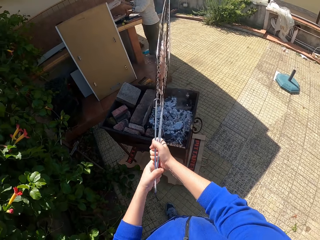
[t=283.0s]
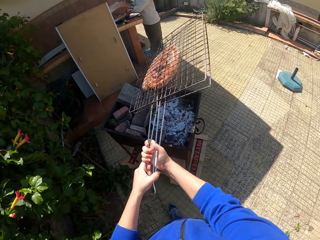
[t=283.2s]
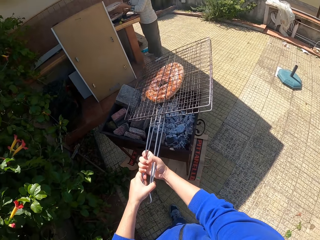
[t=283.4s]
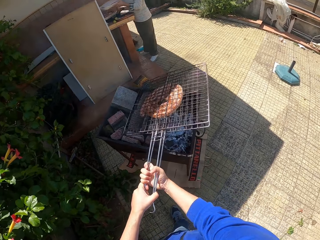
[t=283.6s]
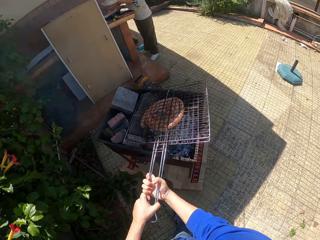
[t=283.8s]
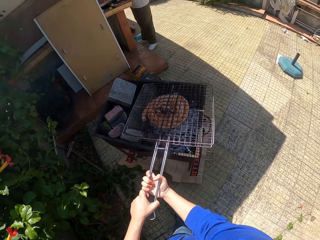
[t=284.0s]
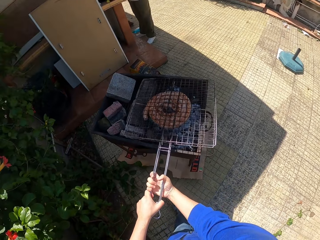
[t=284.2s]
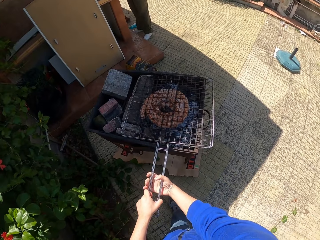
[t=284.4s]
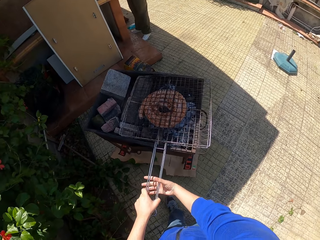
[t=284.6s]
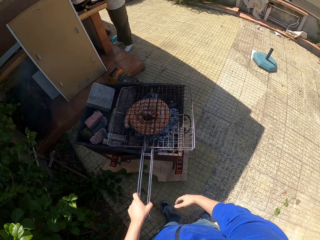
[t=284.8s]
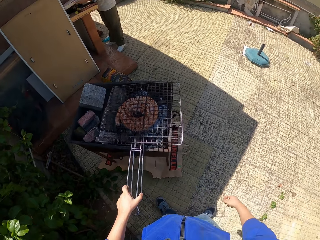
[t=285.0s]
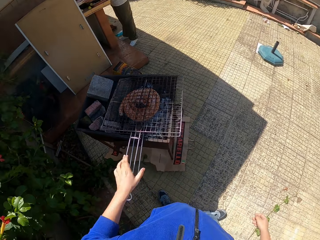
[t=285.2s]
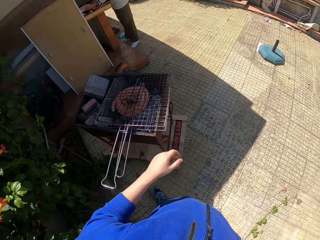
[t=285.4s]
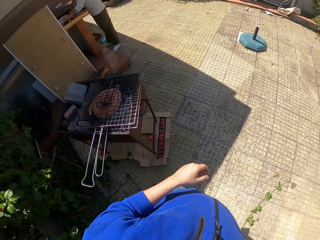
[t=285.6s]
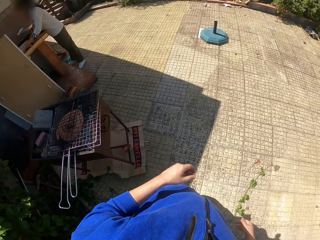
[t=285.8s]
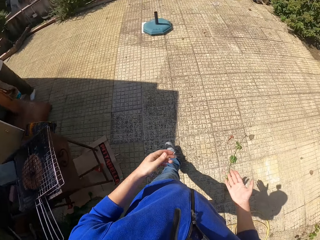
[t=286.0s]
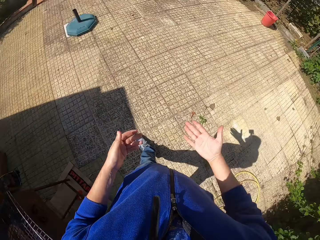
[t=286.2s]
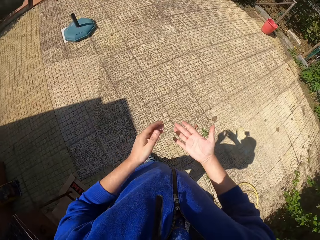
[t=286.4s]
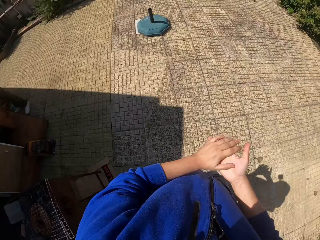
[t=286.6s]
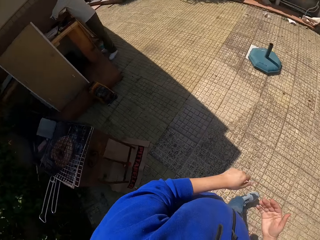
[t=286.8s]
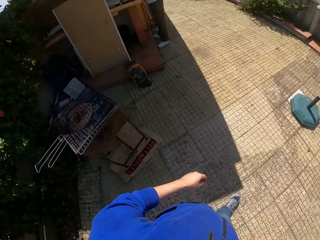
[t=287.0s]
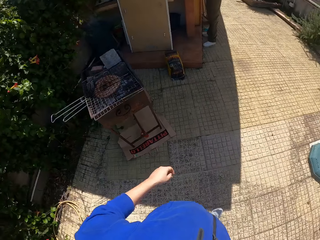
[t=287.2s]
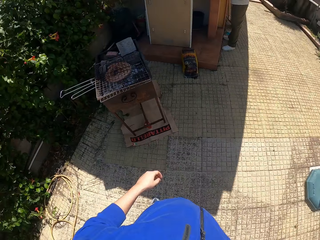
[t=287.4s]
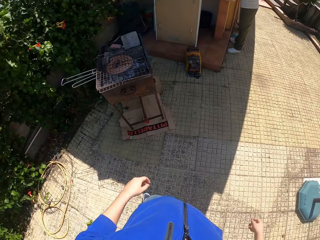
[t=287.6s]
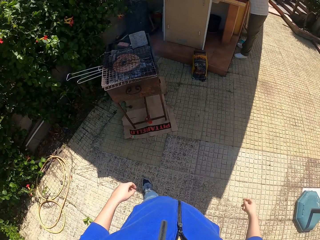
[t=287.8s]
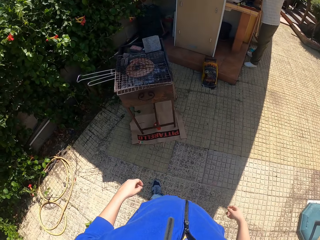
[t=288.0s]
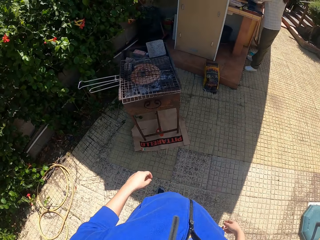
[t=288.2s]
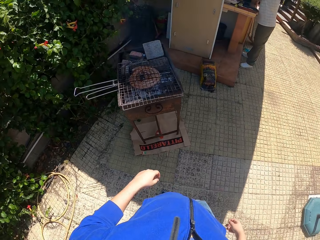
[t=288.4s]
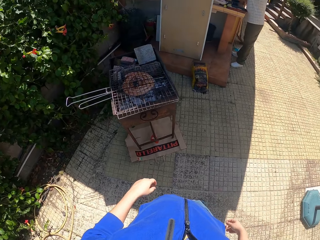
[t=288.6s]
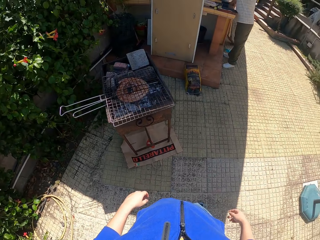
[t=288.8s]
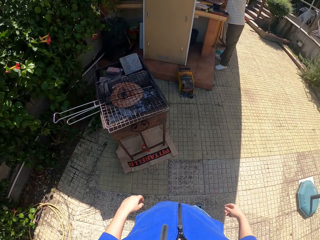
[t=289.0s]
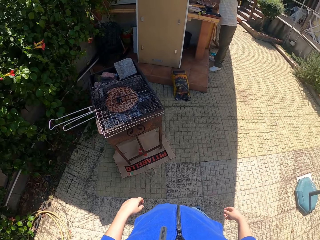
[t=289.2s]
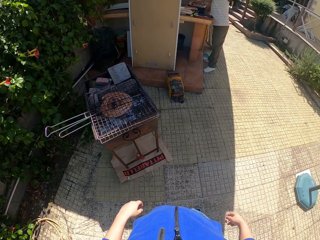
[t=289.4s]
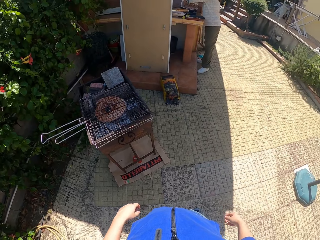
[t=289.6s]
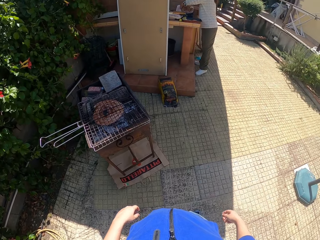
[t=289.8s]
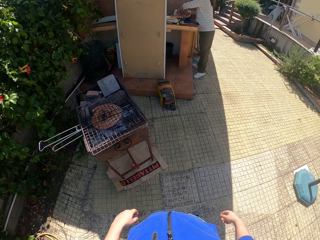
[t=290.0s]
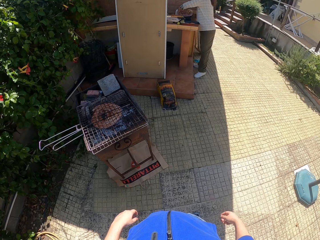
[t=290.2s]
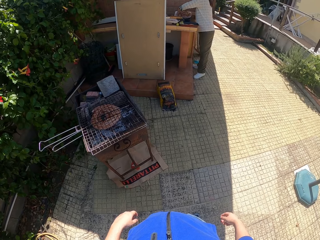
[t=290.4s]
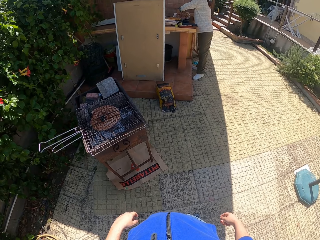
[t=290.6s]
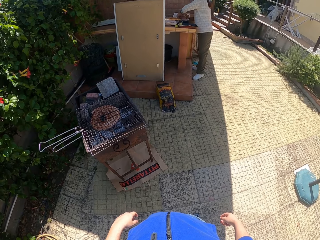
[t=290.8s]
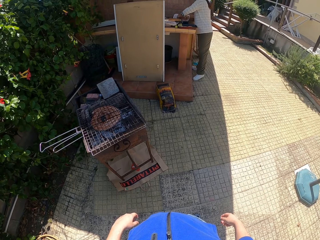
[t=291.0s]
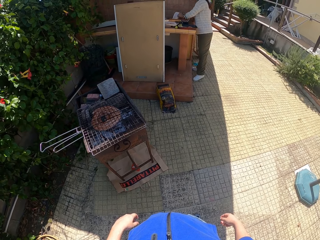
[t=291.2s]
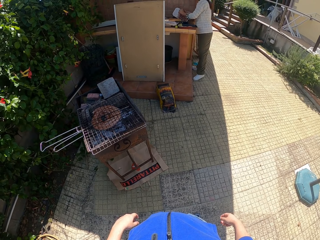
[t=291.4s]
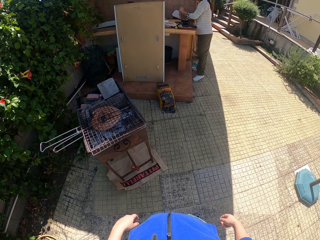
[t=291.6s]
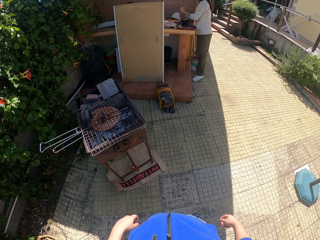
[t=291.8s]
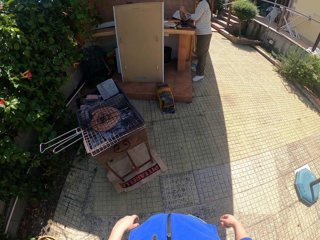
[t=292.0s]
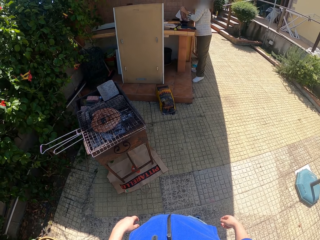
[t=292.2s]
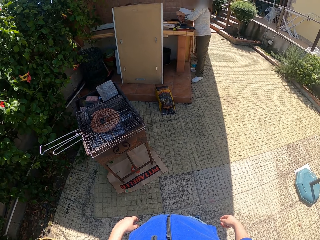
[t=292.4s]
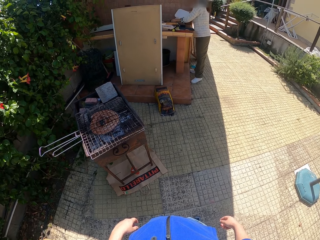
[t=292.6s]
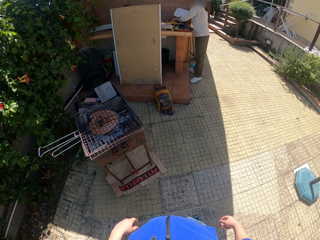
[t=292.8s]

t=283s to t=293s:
The camera wearer places the barbeque wire rack on the grill. They walk away. A lady removes blood sausage from a tray. The camera wearer rubs hands. They move forward. The lady puts the blood sausage on another tray.

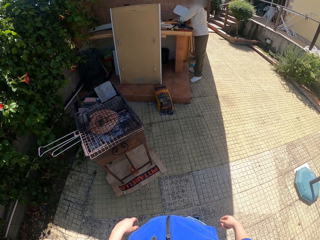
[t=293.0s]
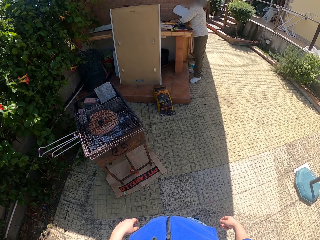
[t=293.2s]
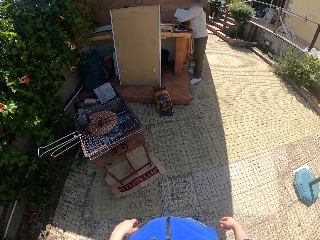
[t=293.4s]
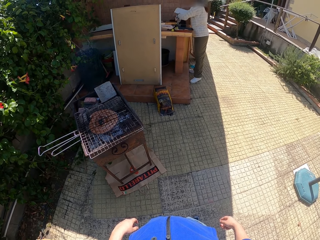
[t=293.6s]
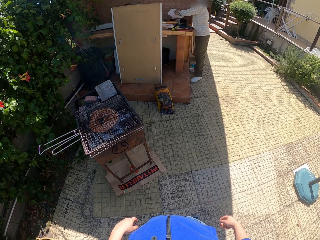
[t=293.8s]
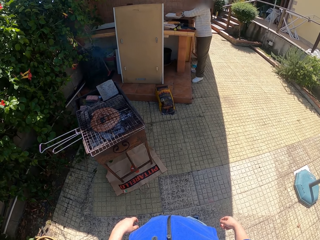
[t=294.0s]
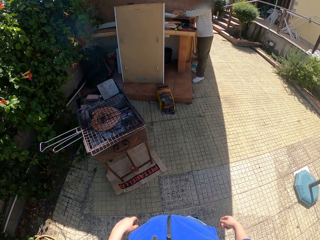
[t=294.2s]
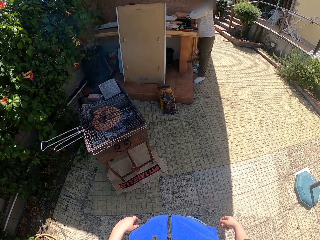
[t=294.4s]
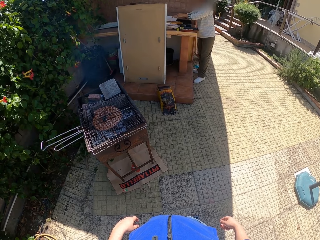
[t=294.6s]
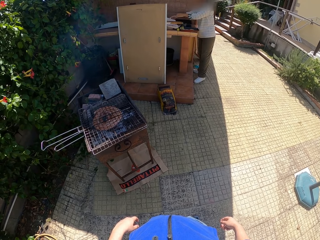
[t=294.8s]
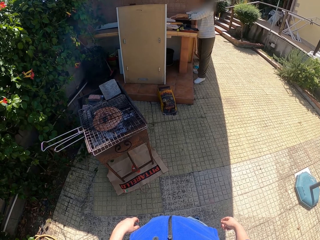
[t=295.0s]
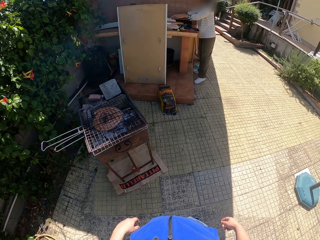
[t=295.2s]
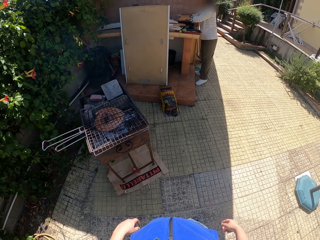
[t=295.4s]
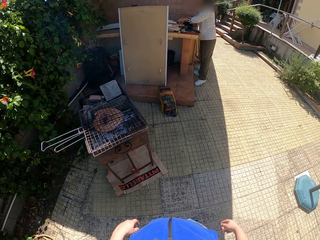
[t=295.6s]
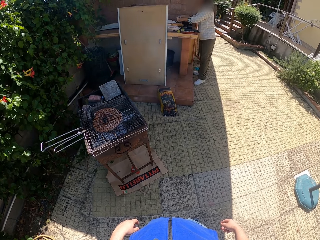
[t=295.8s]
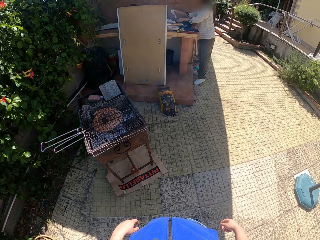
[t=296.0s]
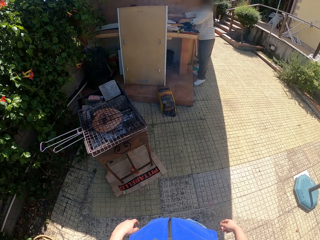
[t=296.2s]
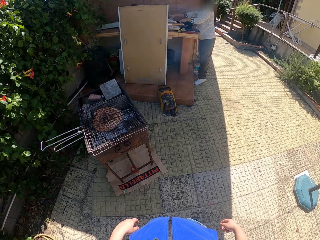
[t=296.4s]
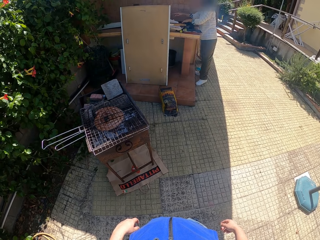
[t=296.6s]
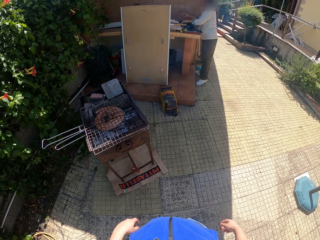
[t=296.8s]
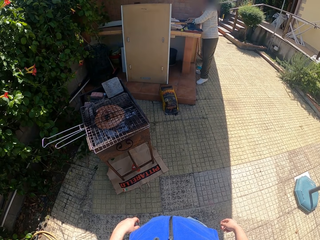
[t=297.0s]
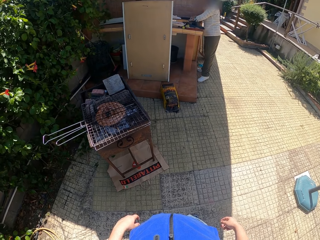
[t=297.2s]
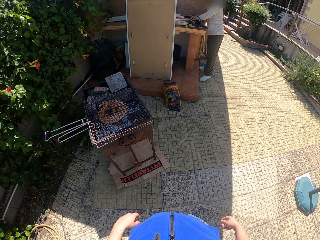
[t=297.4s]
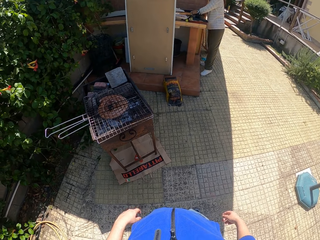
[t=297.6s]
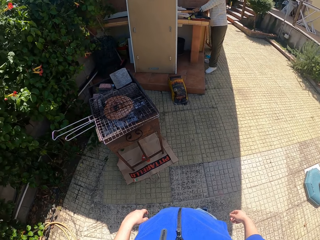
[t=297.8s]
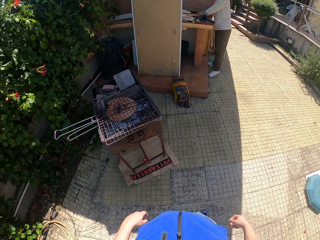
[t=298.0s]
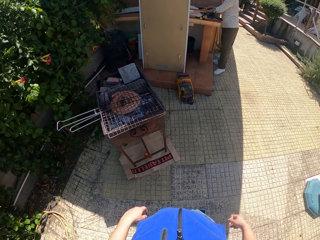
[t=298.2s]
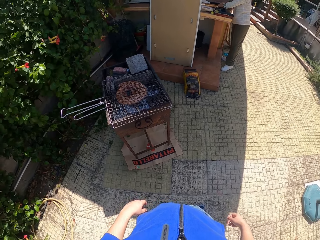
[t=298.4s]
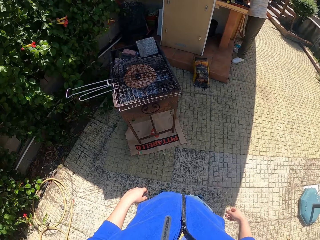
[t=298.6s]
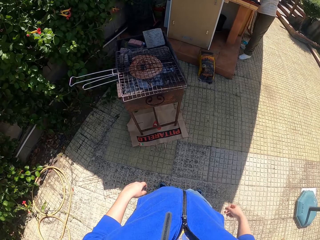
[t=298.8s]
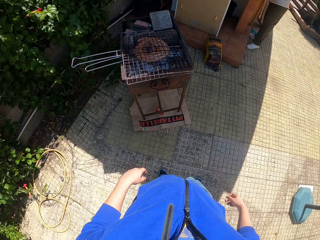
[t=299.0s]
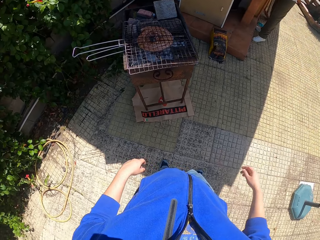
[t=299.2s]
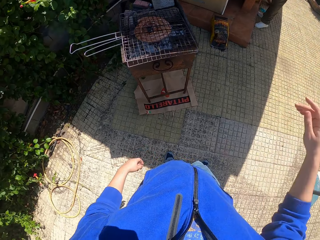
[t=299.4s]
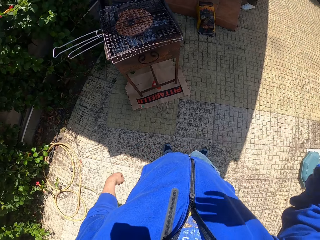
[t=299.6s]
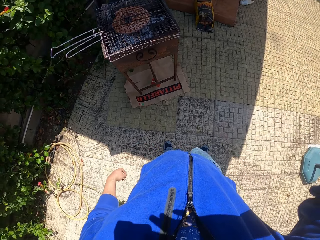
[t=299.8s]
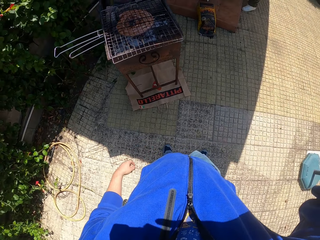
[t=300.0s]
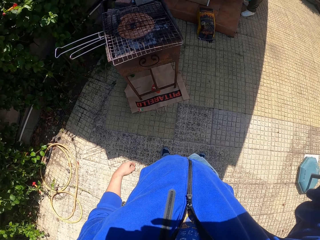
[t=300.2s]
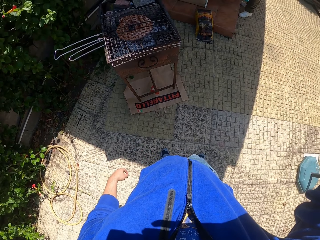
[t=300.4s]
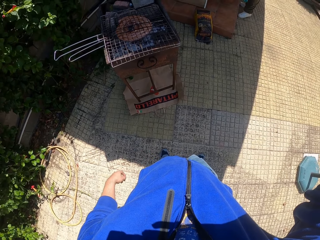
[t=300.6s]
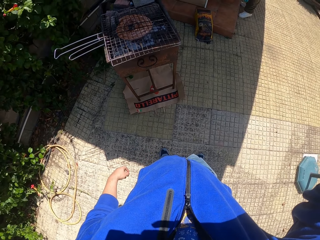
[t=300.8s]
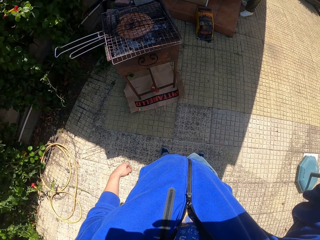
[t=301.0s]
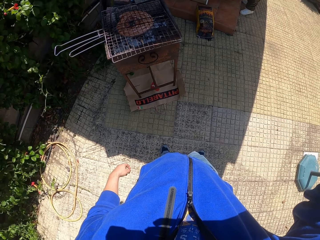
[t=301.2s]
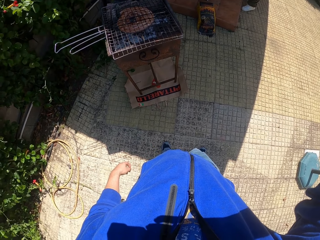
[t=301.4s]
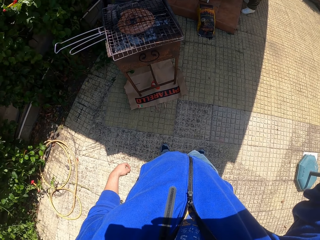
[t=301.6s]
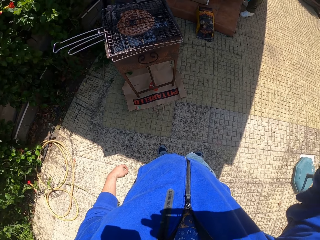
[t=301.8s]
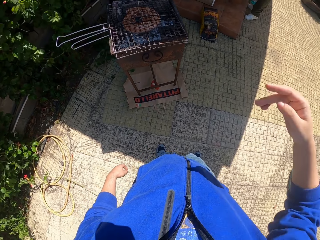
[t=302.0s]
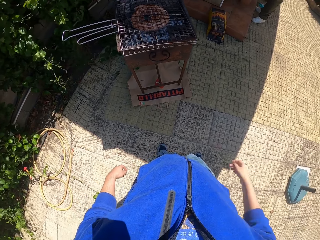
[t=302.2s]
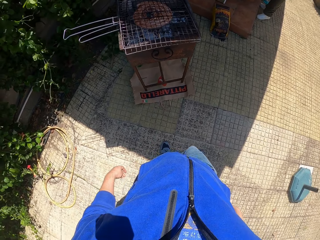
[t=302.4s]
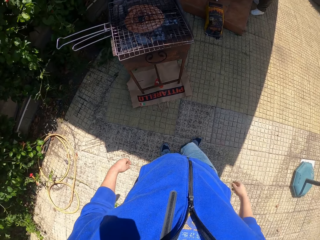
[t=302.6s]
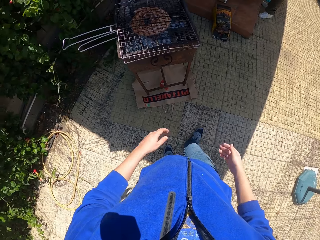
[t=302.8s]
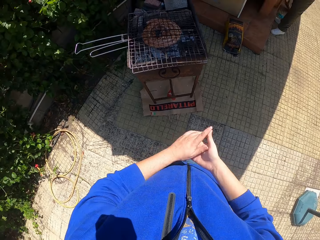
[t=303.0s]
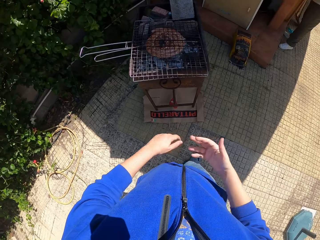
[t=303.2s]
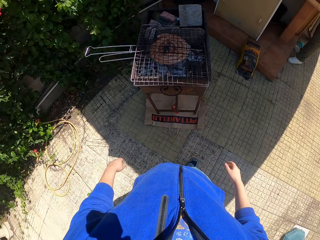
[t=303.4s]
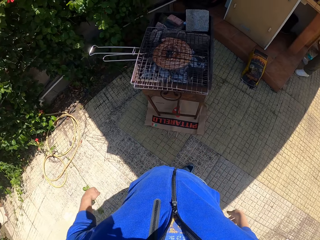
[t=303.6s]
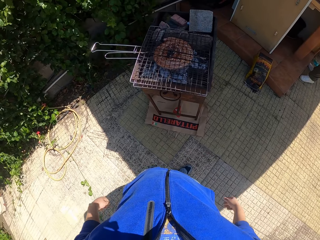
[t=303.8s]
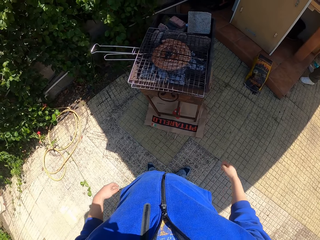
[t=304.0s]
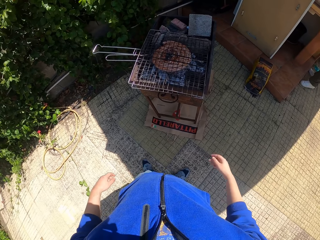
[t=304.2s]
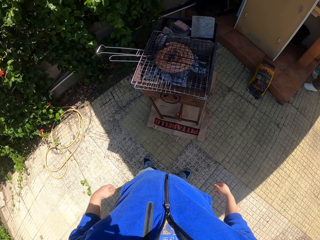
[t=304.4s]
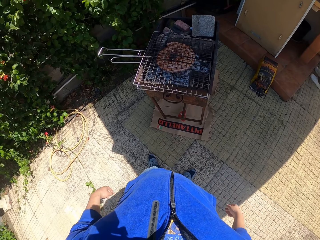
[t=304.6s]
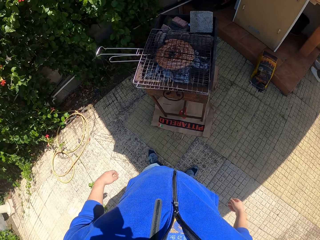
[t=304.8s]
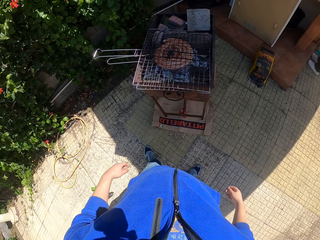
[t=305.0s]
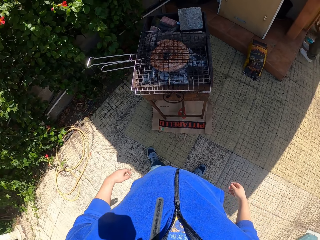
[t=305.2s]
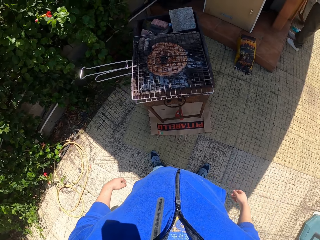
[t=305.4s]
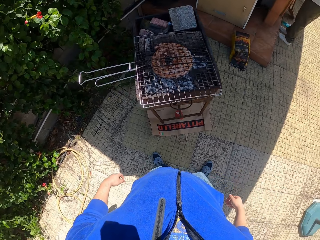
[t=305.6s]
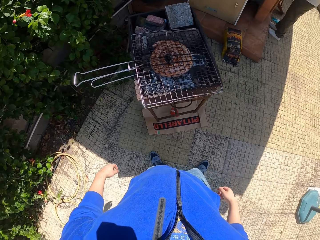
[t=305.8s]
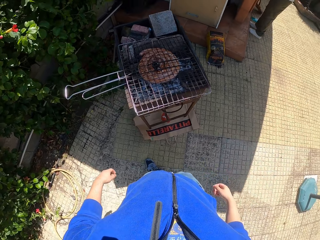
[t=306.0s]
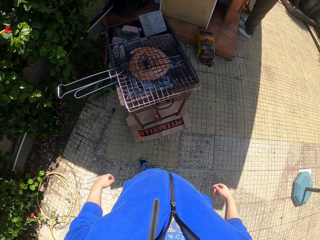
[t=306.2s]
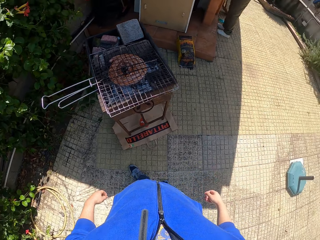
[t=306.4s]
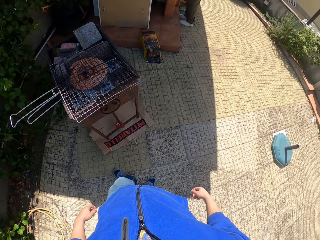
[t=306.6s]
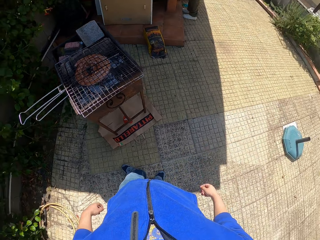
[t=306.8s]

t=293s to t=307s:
A lady puts a paper towel in the tray, drops the tray and drops the paper. The camera wearer lifts a hand. They lower a hand, move forward, rub a hand and move around.
